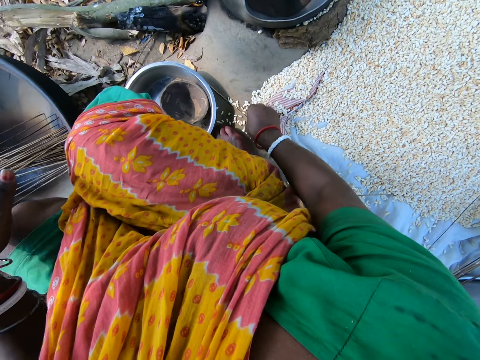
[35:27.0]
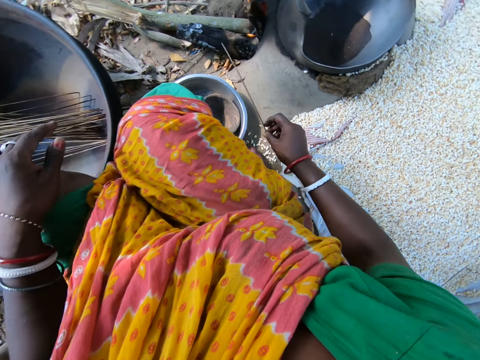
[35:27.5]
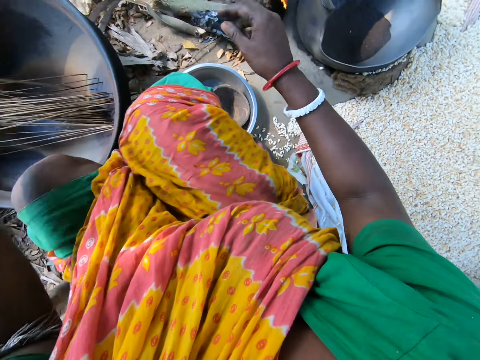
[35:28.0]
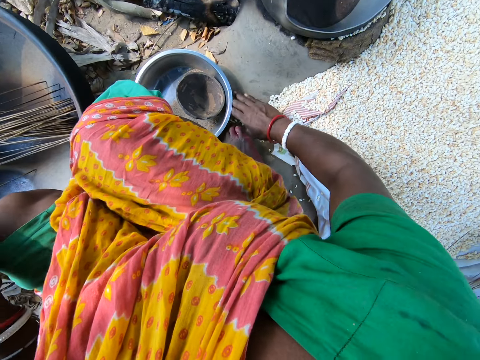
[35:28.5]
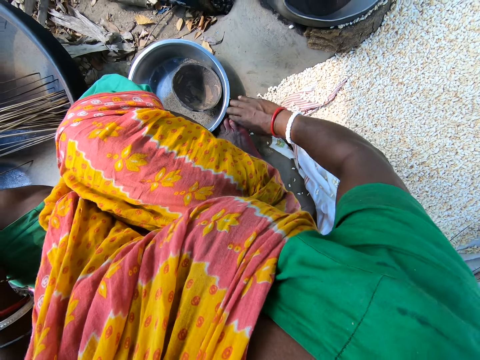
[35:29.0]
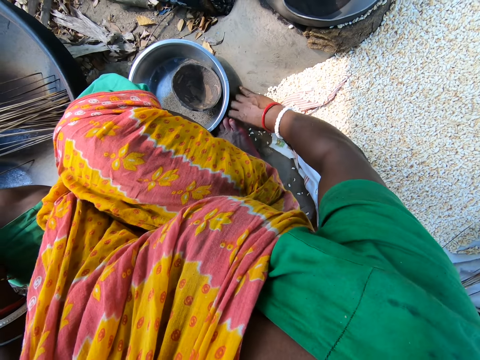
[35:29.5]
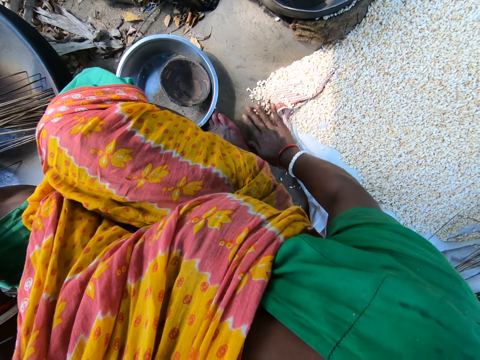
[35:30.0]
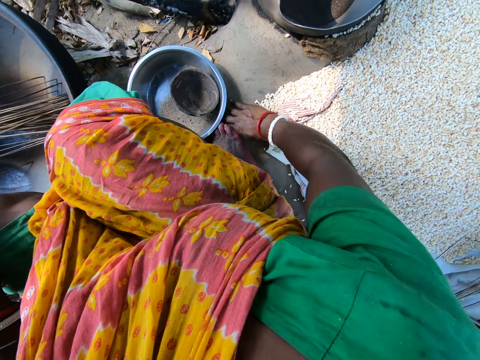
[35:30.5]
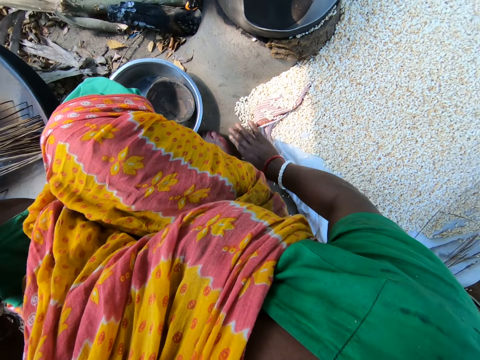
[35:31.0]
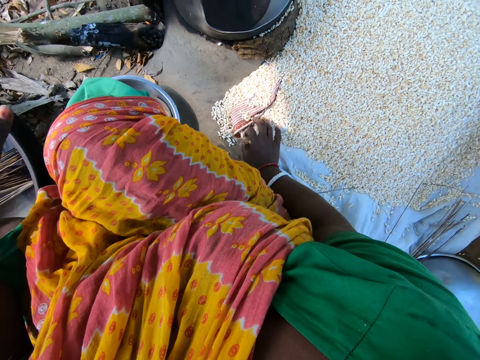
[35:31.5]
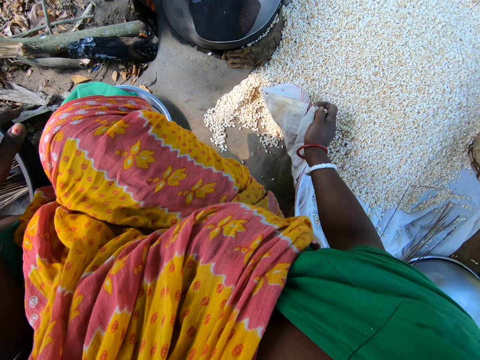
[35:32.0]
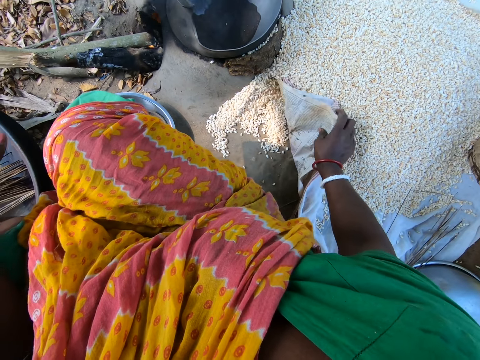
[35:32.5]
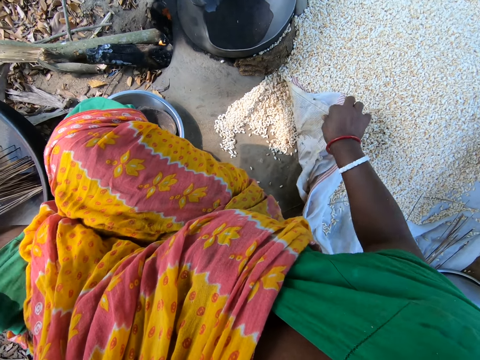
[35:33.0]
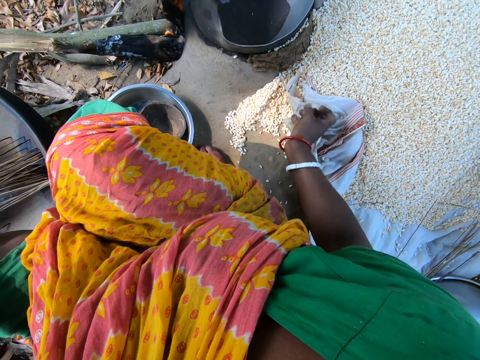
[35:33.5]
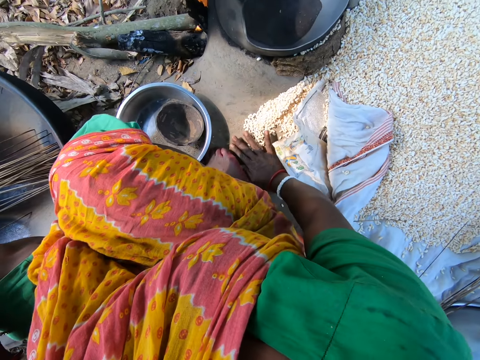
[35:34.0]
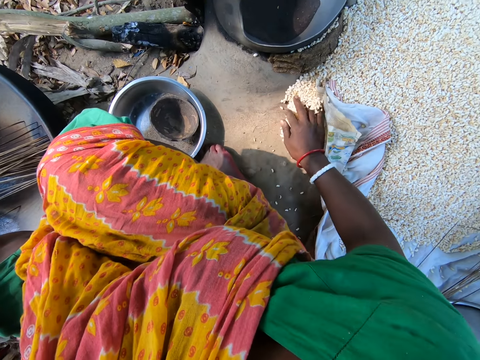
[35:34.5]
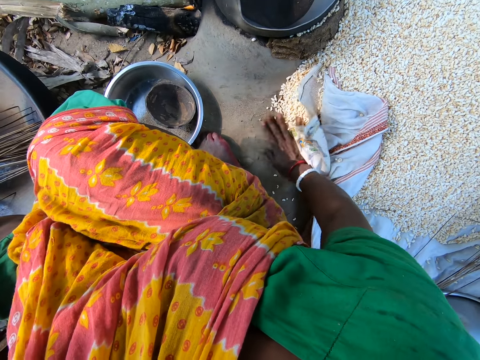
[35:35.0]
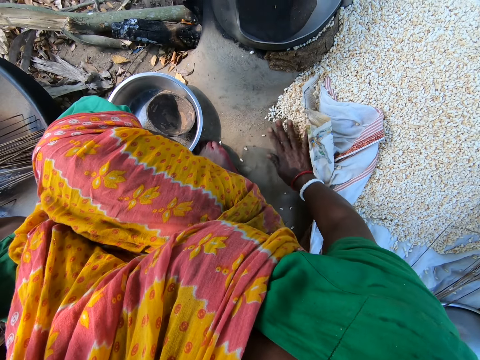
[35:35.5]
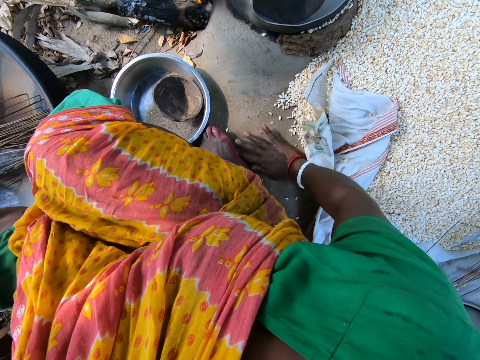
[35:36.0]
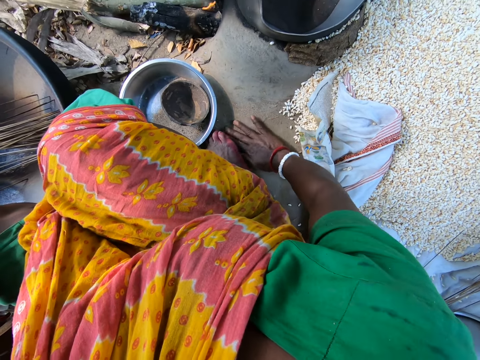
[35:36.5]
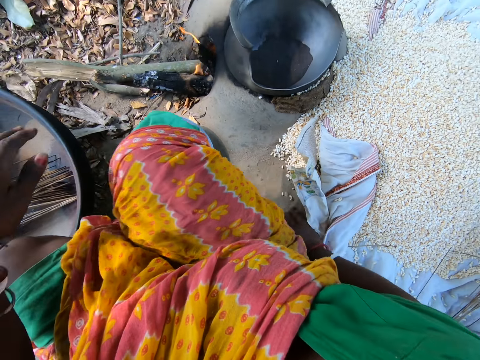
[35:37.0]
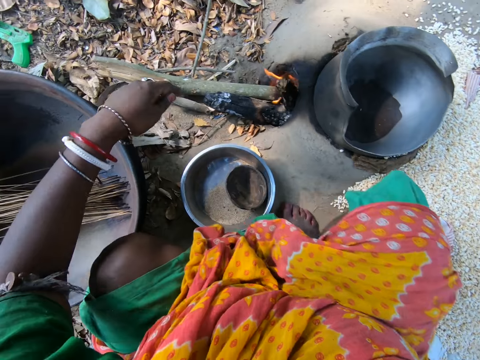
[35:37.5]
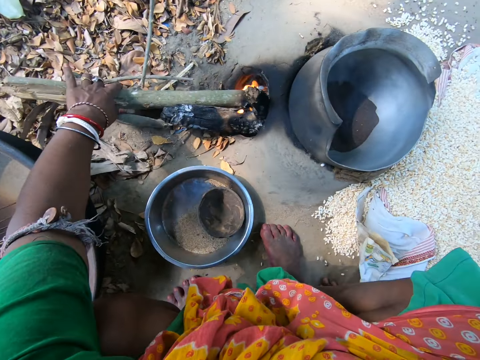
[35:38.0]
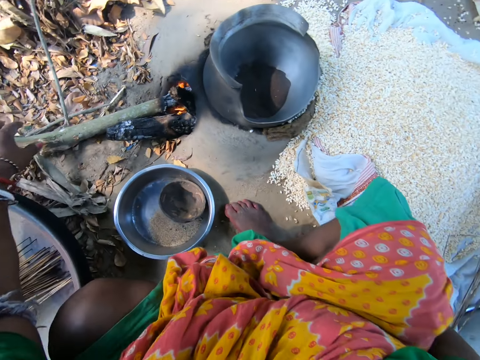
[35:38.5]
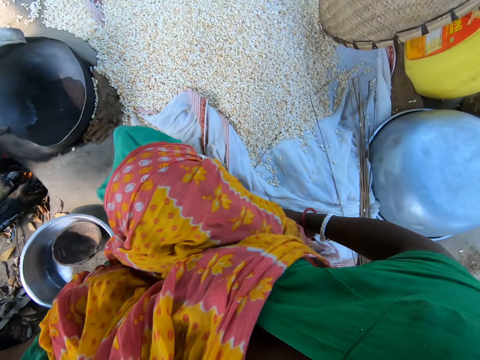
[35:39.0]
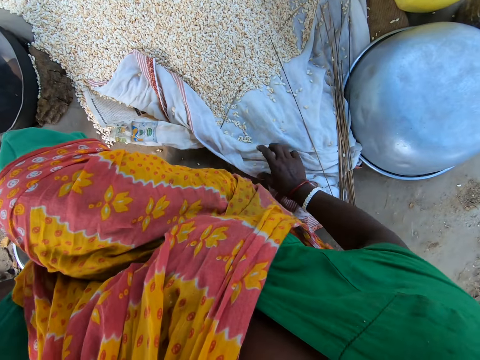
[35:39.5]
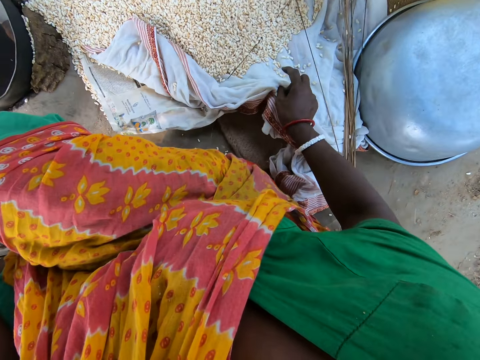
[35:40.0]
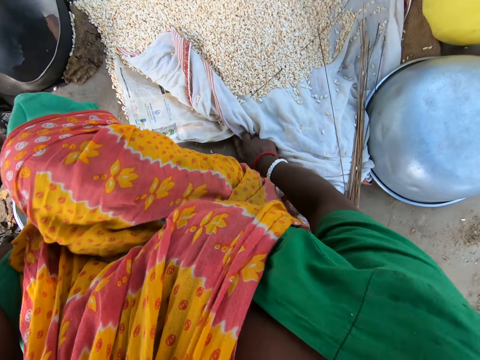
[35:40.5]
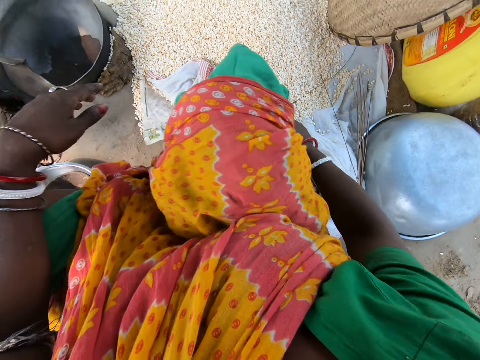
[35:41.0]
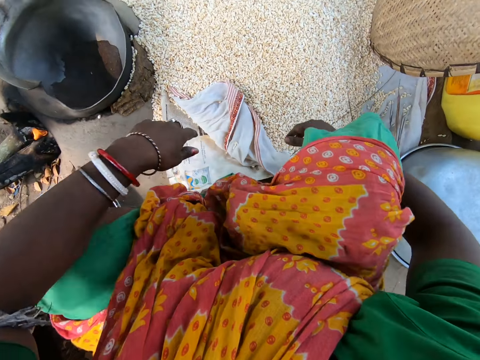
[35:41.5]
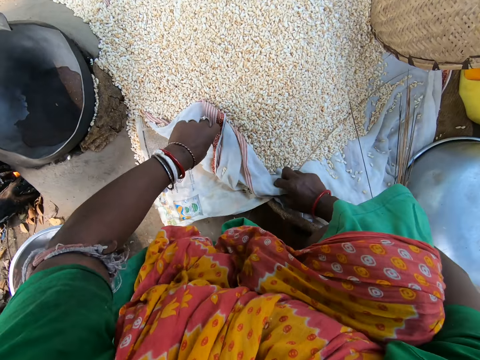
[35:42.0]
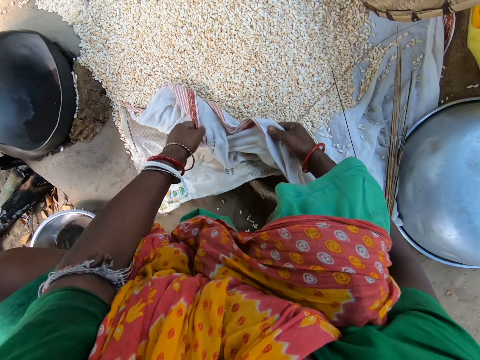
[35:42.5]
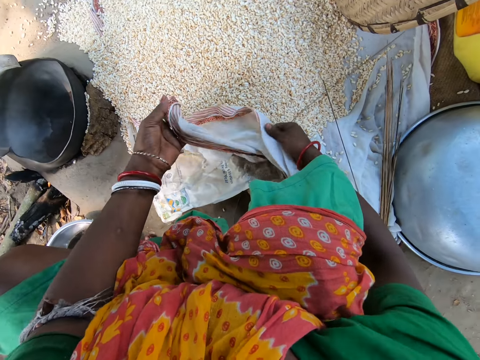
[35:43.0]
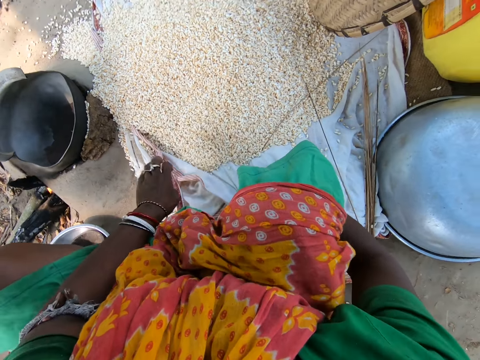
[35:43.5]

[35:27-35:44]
The camera wearer picks up a broom stick. They switch the broom stick to the other hand. They put down the broom stick. They move quinoa on the sack with a hand. They move a newspaper. They hold the sack. They move the quinoa on the floor with a hand. They remove firewood. They hold wood in the fire. They move a kanga. They hold the sack.

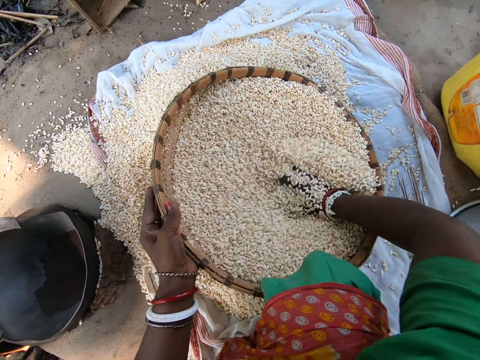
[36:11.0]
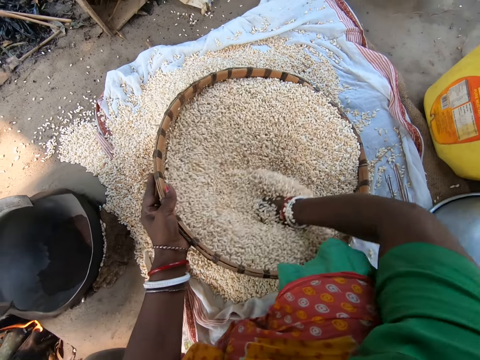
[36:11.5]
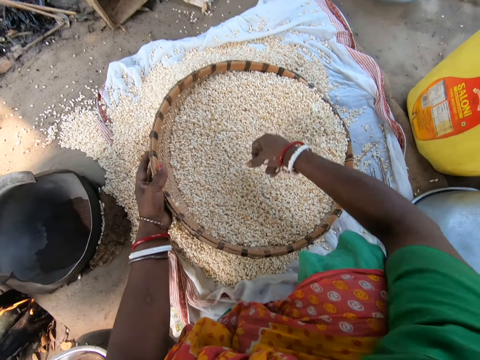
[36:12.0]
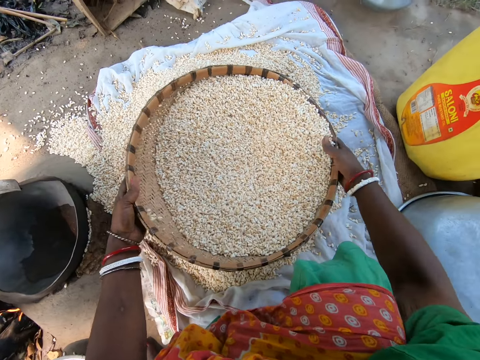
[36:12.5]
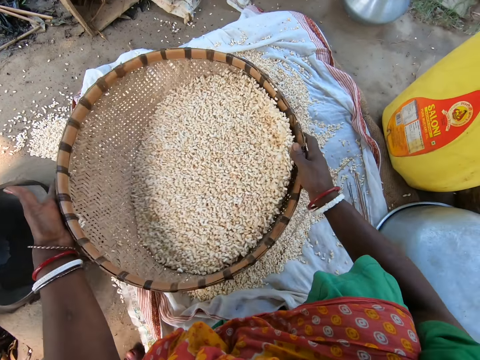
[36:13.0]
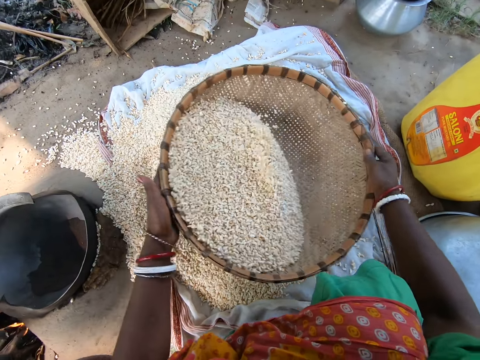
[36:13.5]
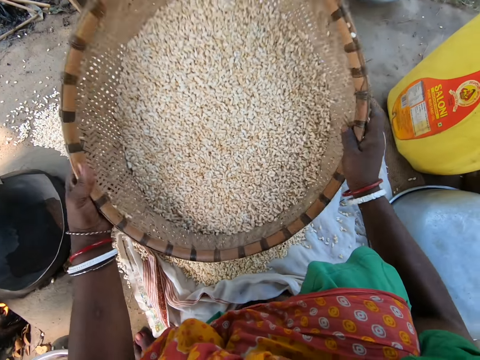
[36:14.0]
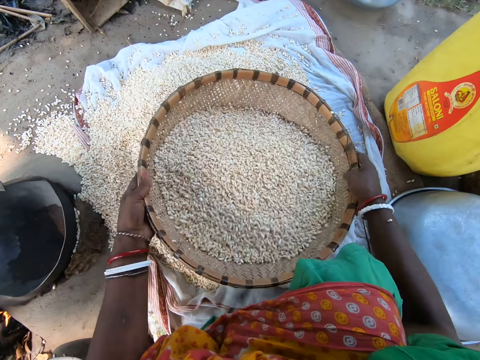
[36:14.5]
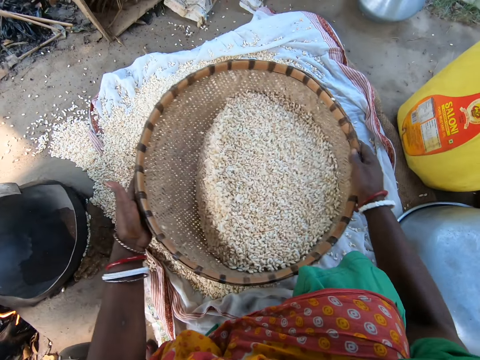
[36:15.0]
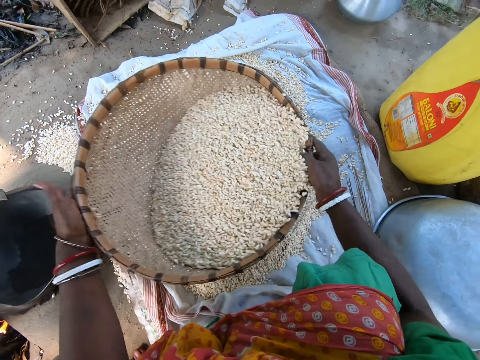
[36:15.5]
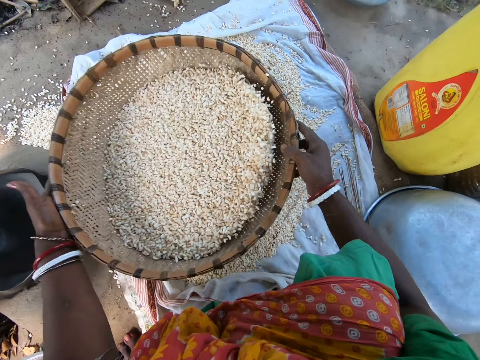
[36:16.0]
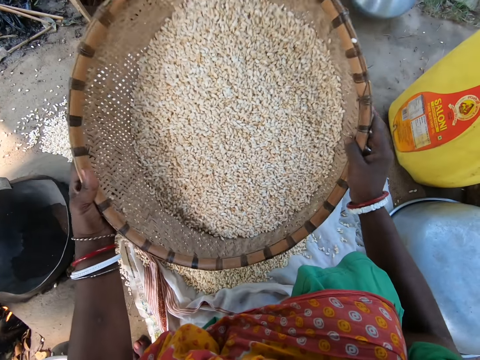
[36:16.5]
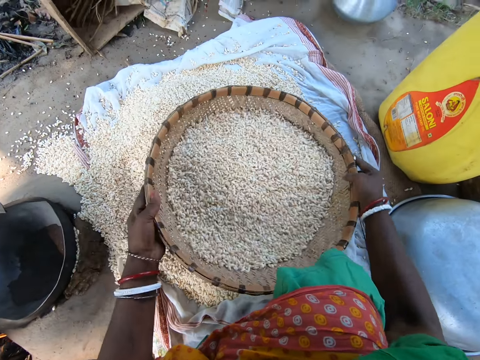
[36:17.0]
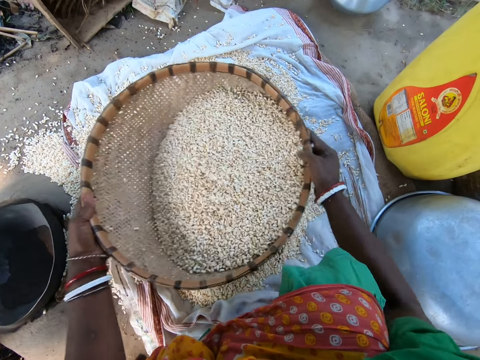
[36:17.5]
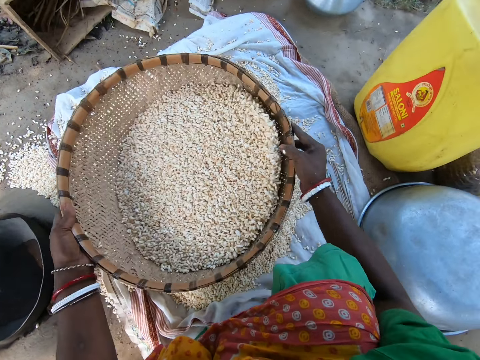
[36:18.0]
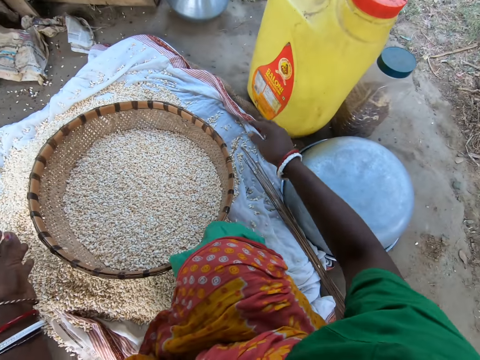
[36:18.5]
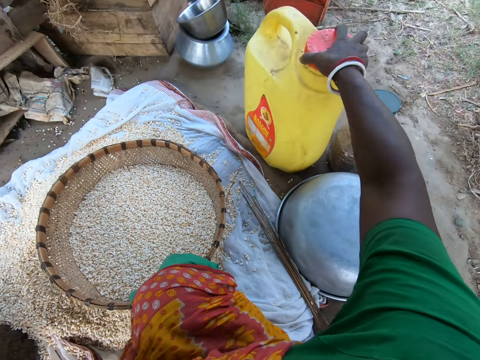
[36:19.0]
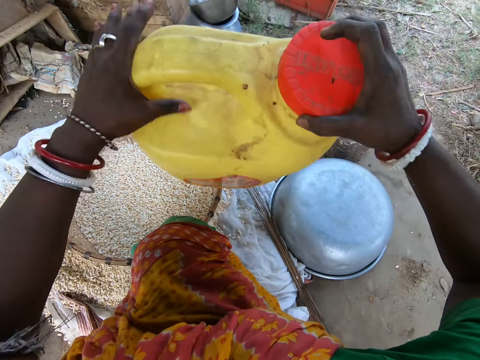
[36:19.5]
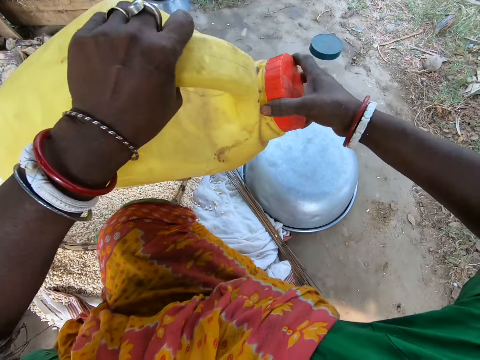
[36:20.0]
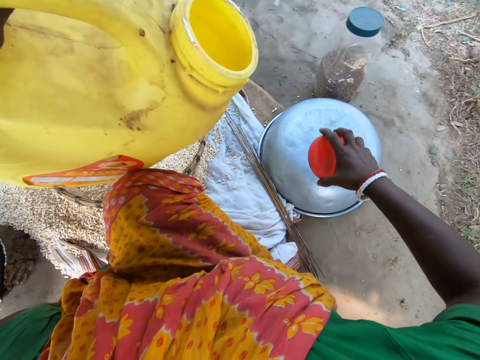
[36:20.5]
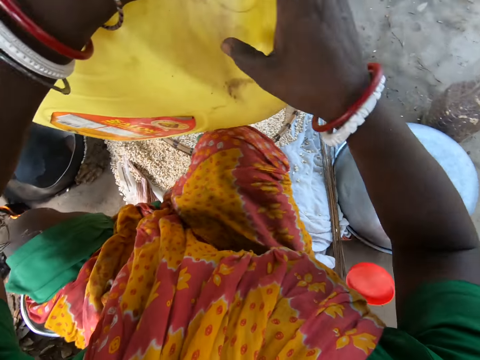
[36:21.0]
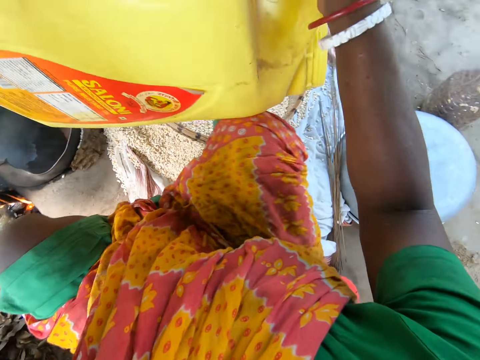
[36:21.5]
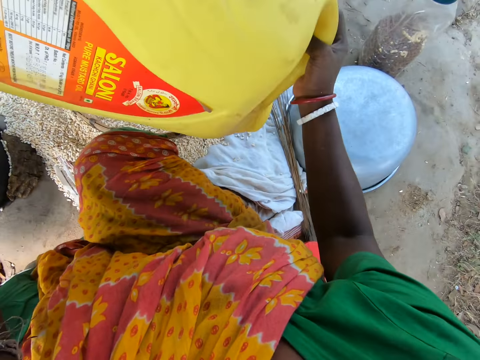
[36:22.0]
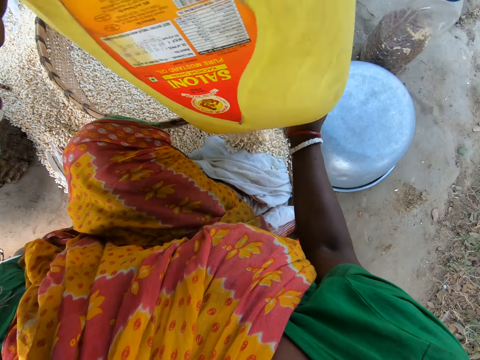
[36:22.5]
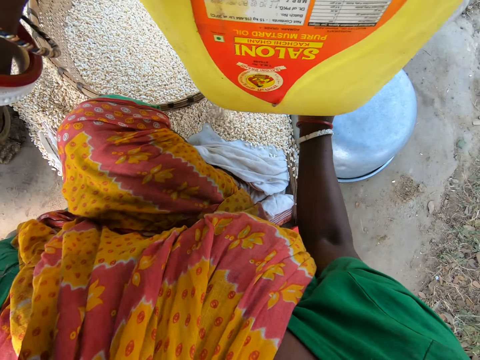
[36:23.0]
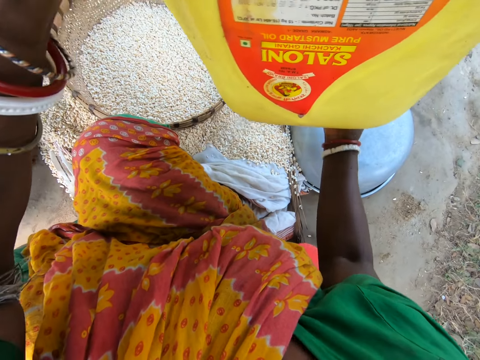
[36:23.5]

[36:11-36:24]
The camera wearer picks a sieve. They shake quinoa on the winnowing tray. They sort grains with the sieve. They pick a jerry can, open the jerry can top, and pour a maize seed into the jerry can.
